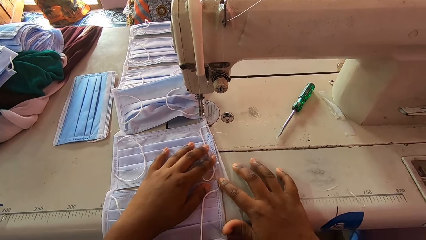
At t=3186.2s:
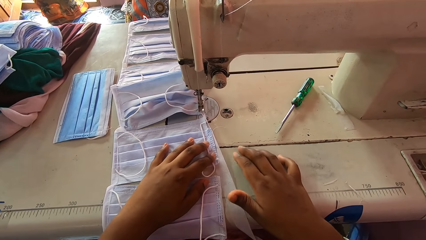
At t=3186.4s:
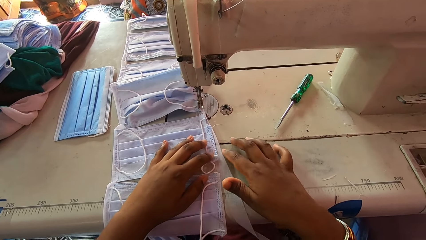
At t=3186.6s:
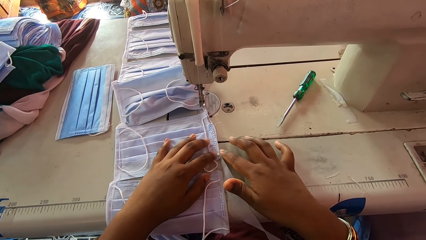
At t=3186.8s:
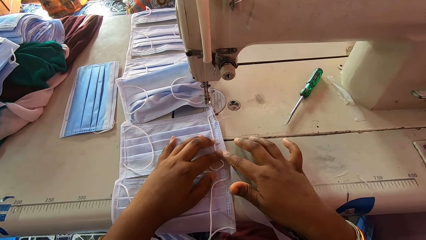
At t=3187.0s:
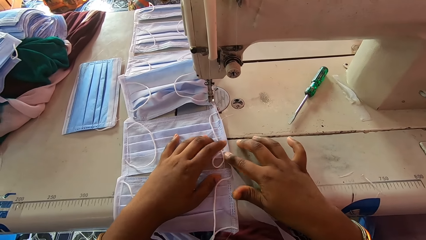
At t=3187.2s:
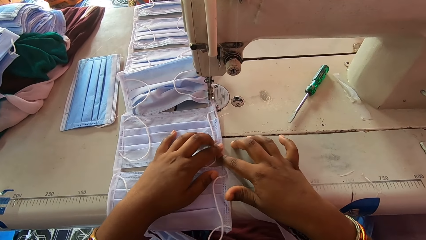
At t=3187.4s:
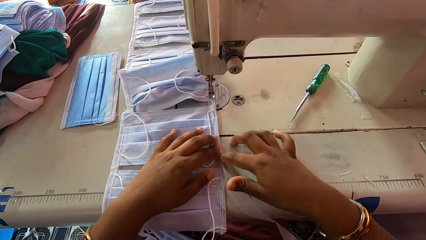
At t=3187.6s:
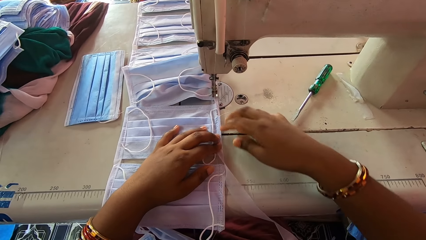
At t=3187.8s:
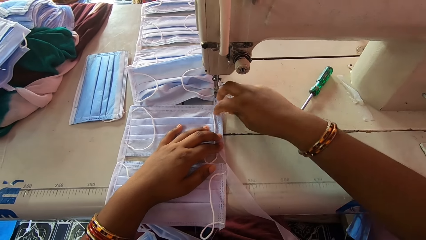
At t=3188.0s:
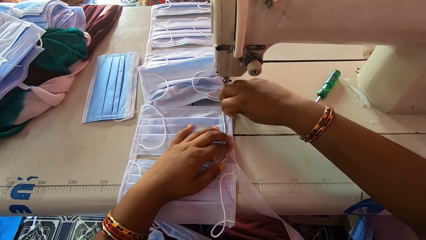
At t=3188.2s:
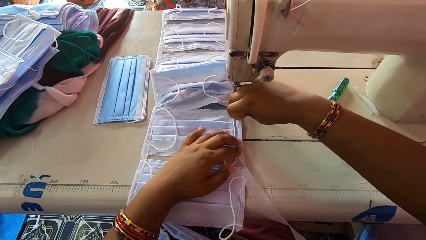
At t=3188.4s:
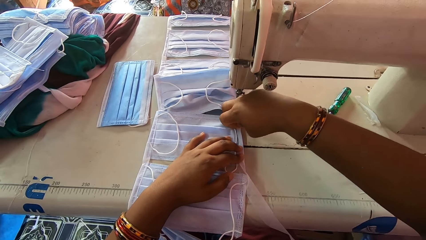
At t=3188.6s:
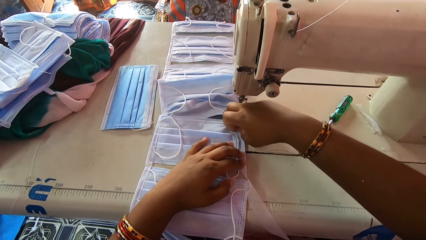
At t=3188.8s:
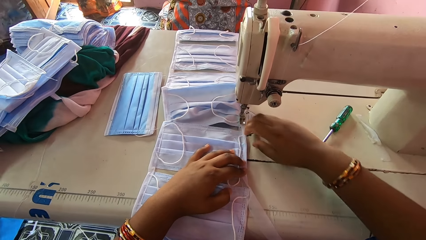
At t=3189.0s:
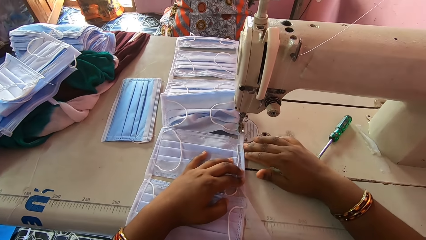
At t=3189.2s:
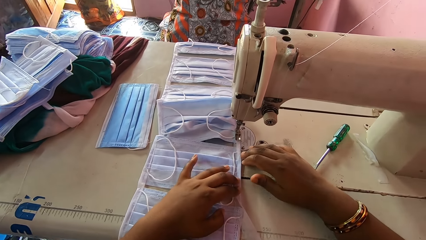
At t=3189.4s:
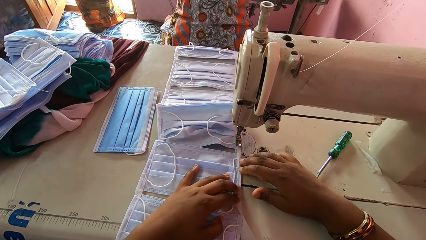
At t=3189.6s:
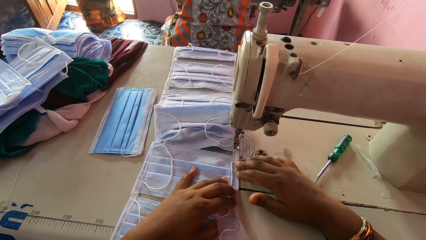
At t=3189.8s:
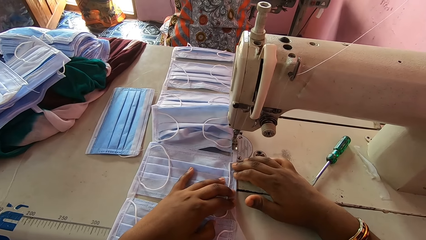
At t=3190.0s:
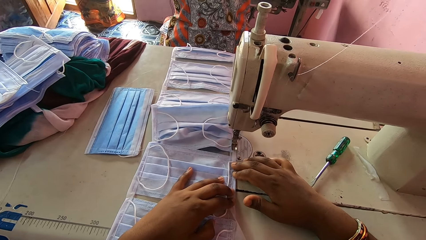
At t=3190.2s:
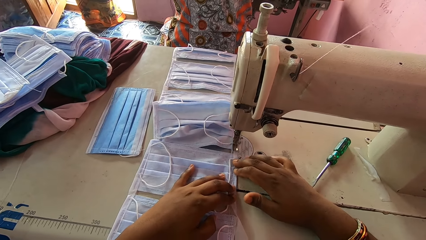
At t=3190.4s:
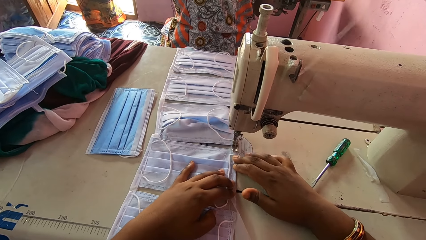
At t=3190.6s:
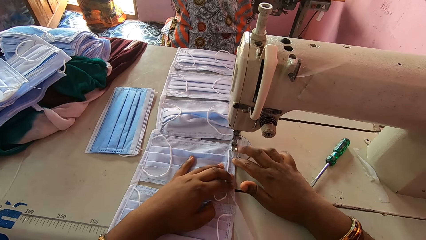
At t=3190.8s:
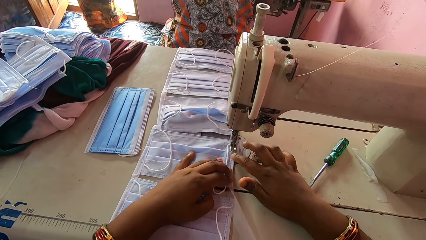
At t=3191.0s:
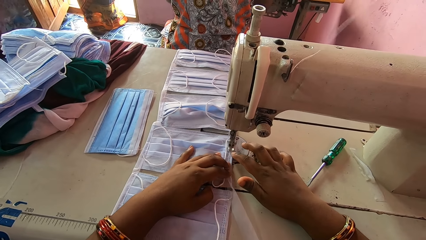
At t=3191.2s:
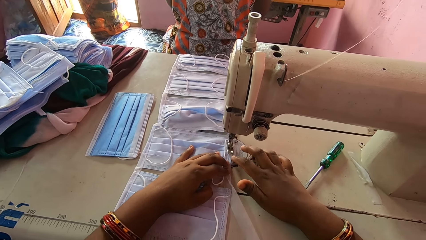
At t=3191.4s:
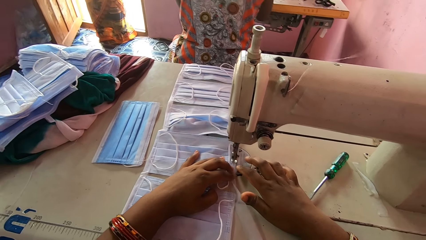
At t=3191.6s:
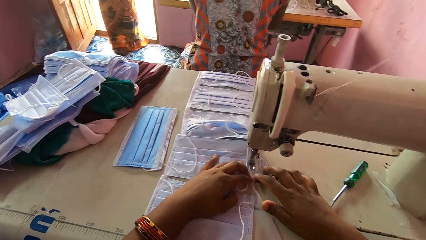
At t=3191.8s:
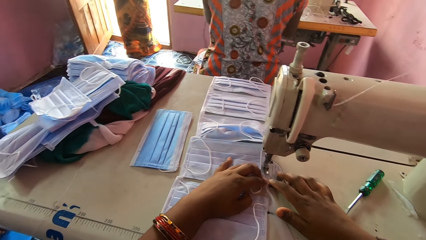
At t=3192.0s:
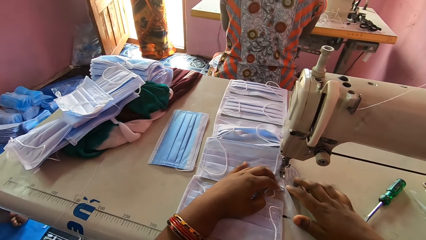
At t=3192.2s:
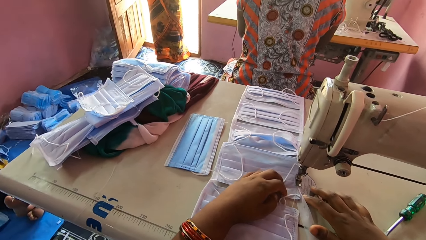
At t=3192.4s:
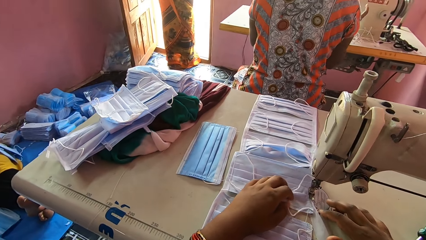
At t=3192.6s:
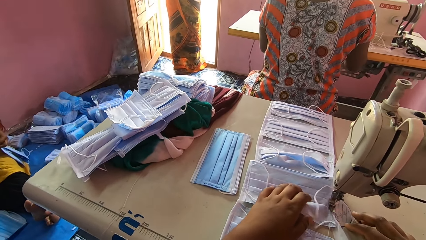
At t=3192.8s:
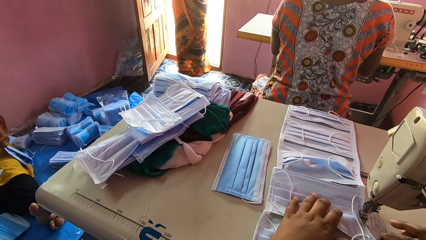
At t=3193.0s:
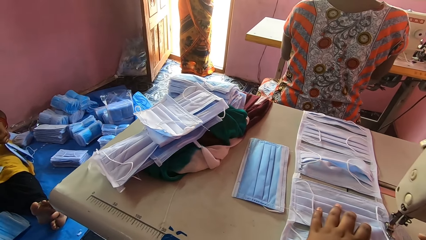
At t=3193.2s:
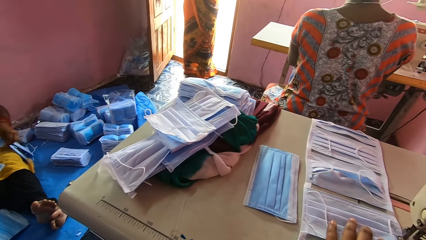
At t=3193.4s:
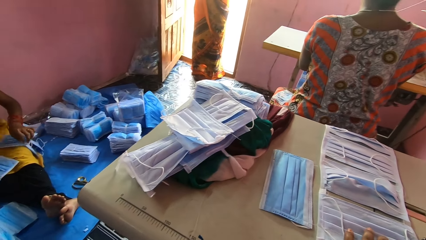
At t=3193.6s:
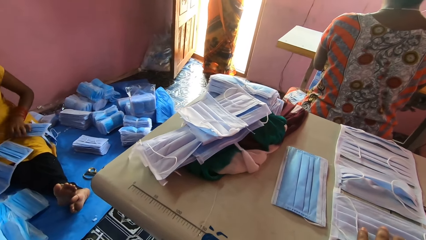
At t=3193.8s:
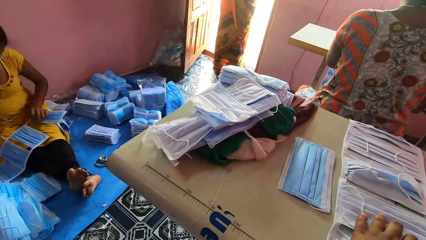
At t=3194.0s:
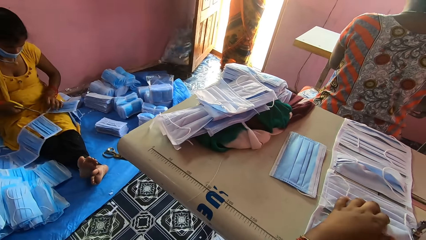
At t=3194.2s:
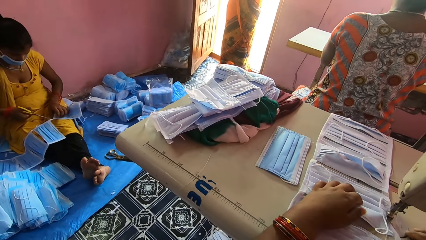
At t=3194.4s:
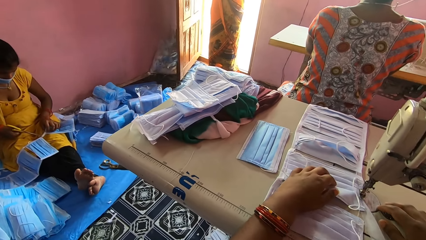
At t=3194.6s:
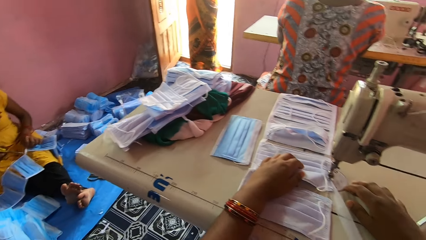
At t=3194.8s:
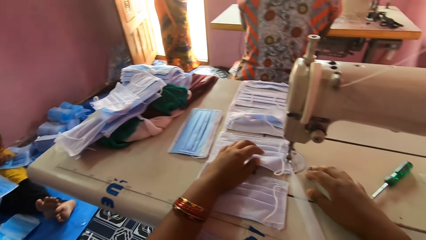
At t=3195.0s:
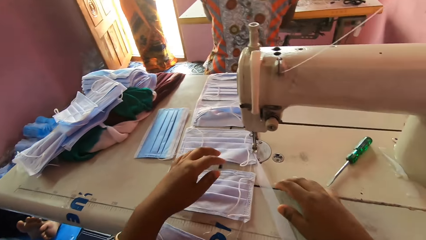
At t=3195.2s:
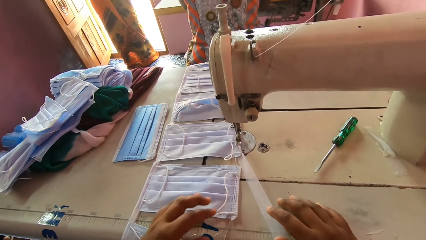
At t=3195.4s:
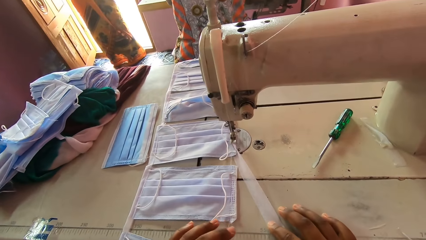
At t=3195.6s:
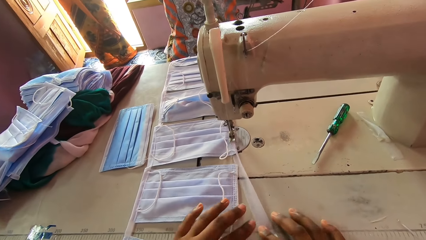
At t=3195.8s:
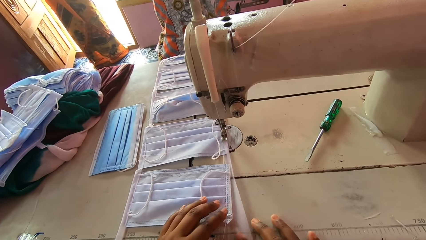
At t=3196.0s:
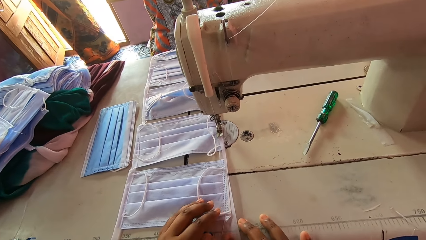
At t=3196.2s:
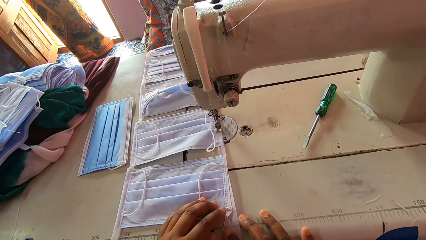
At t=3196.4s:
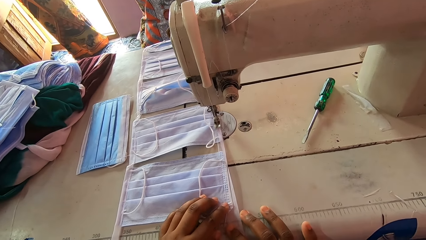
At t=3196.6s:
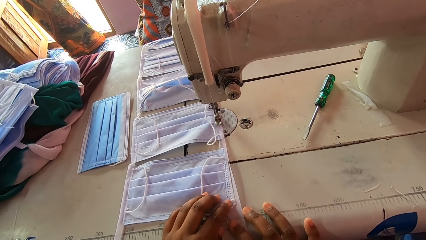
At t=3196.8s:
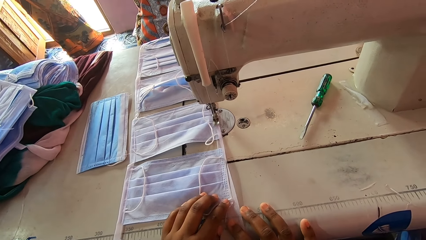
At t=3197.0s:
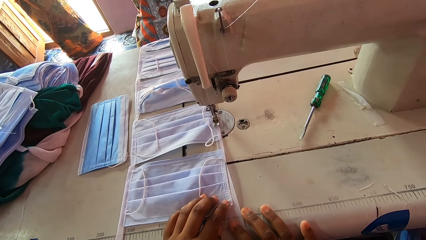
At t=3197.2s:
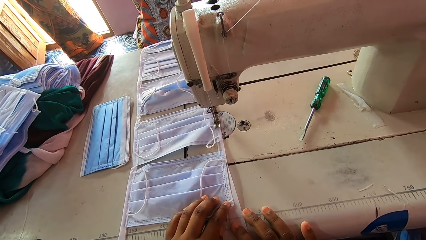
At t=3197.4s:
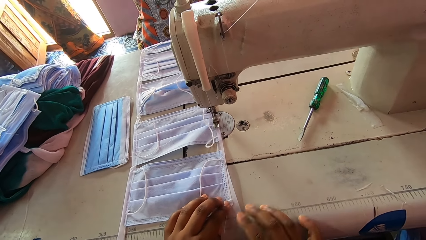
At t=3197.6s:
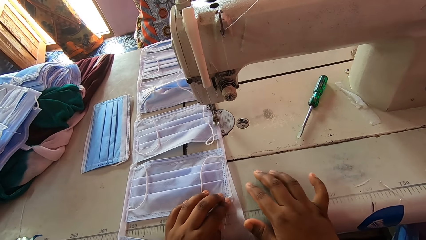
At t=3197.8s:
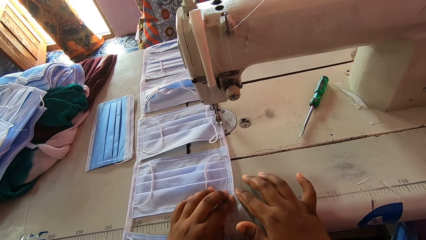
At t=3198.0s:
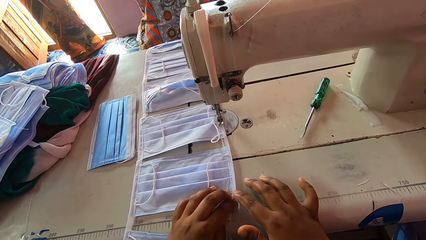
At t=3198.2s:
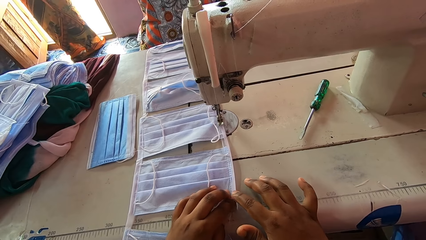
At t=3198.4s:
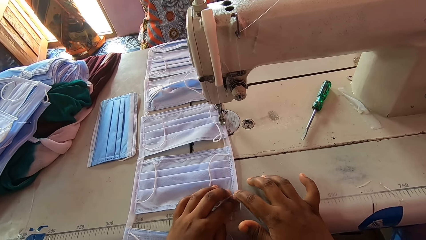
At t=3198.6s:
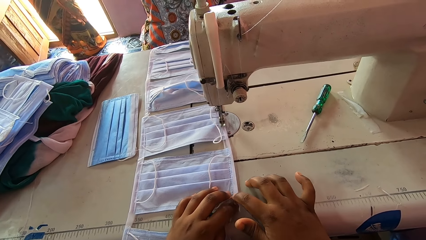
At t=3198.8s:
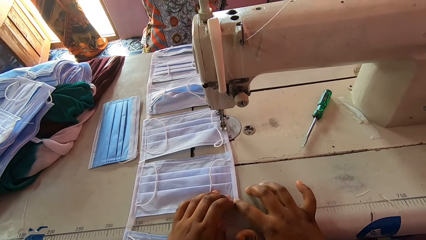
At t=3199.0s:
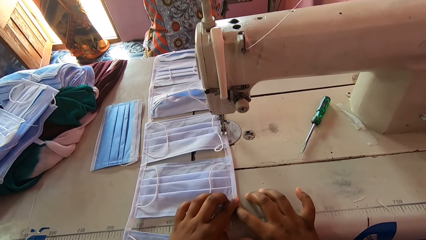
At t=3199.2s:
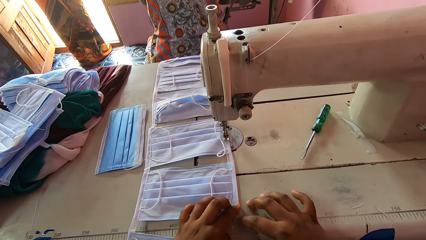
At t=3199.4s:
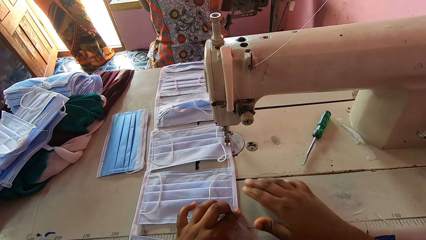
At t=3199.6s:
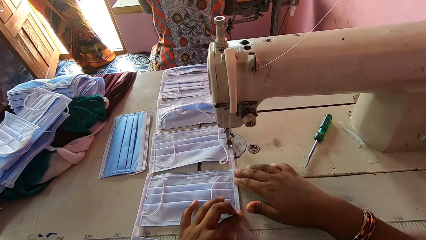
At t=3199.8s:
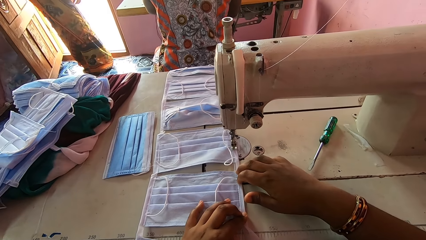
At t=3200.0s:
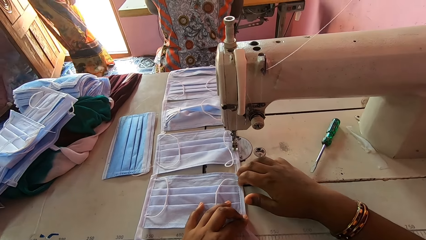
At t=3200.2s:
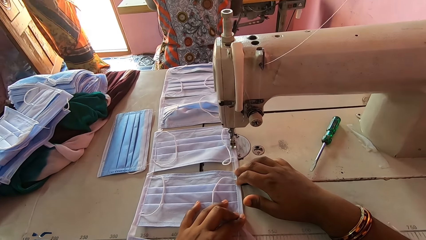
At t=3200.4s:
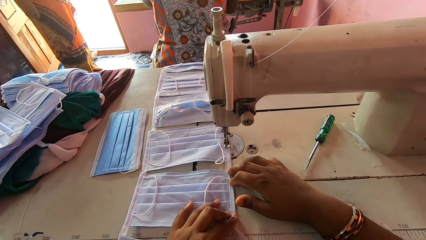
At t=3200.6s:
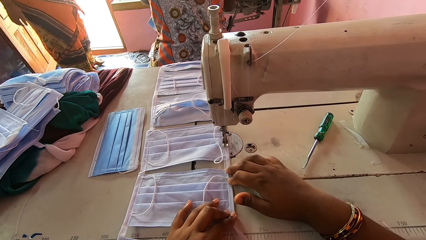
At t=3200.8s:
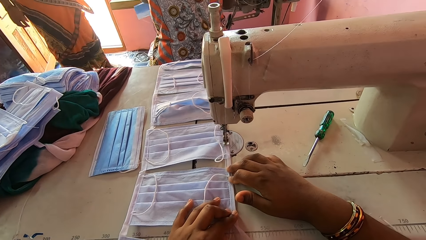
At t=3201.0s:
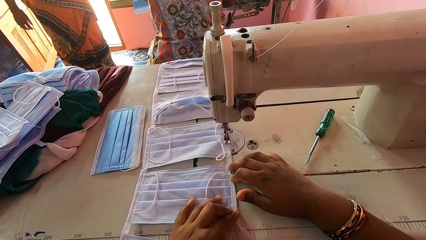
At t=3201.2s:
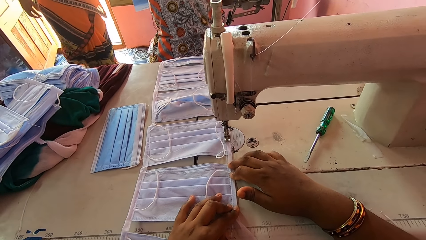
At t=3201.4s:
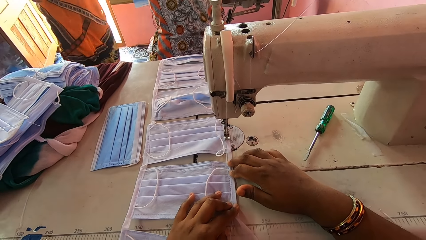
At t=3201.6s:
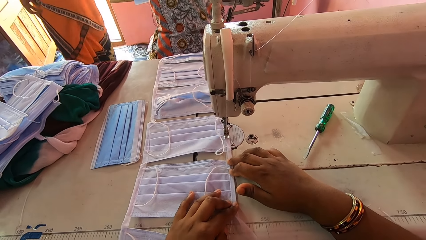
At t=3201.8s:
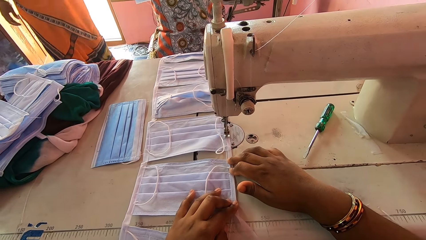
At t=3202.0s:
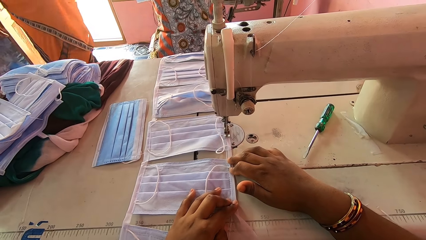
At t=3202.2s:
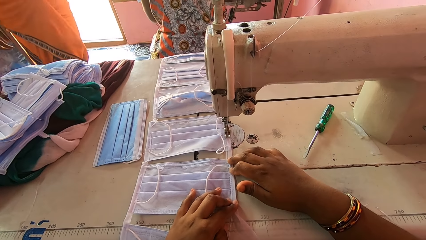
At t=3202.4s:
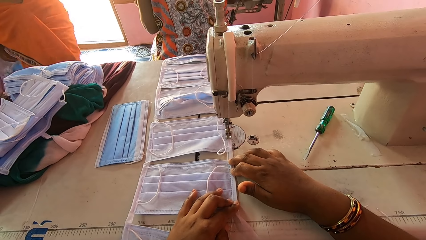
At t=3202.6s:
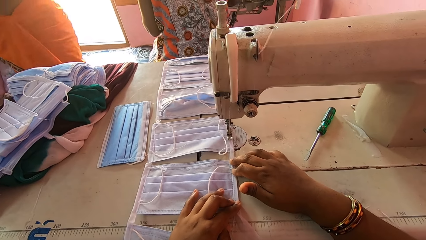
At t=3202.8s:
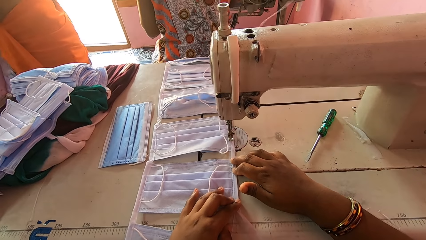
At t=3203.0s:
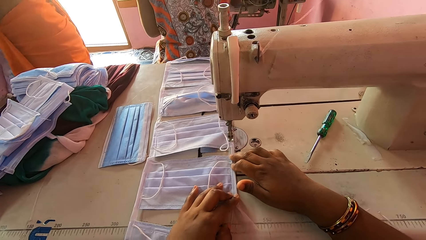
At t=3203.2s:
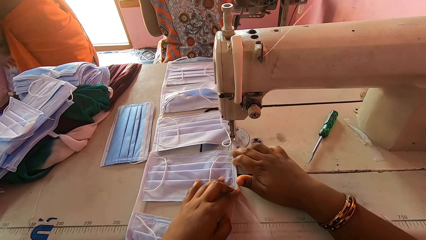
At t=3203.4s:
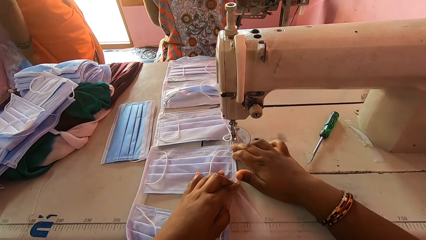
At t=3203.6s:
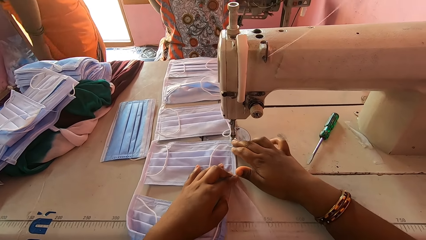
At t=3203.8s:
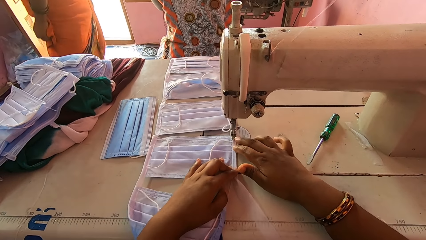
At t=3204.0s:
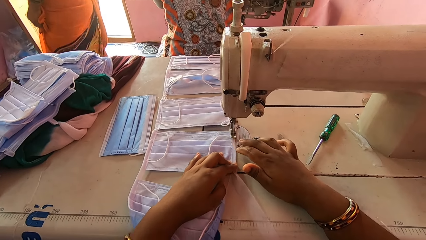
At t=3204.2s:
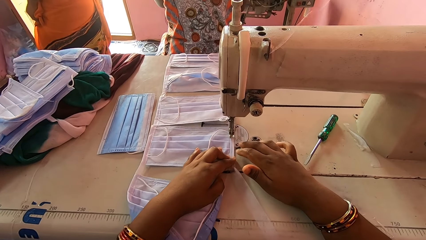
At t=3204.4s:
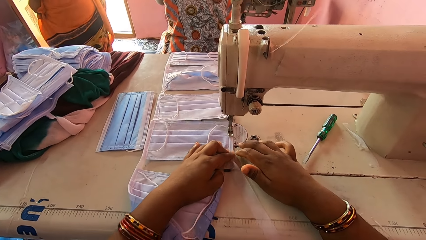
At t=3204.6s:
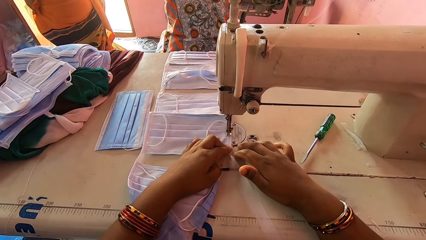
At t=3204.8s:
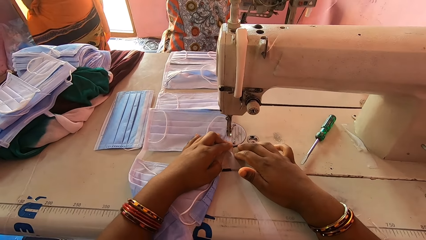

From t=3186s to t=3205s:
The camera wearer aligns the masks with the hem material. They fold the piece of cloth. They sew the masks with a sewing machine. They look around. A person cuts the face mask. The camera wearer aligns the masks with the hem material. They move the masks. They fold the piece of cloth. Another person moves around. The camera wearer sews the masks with a sewing machine.
